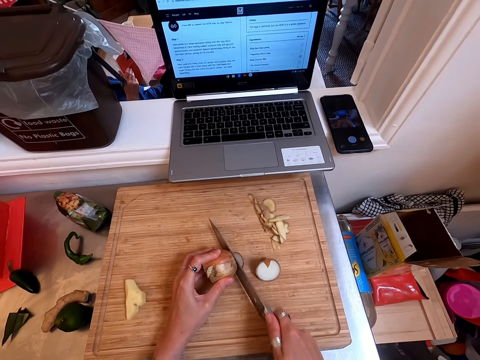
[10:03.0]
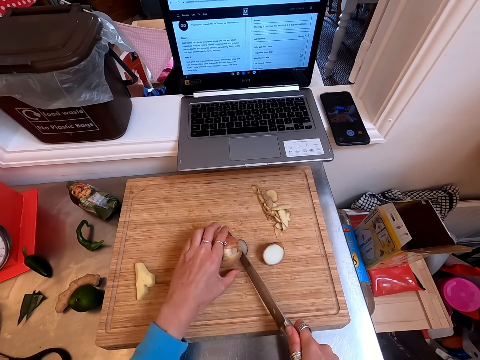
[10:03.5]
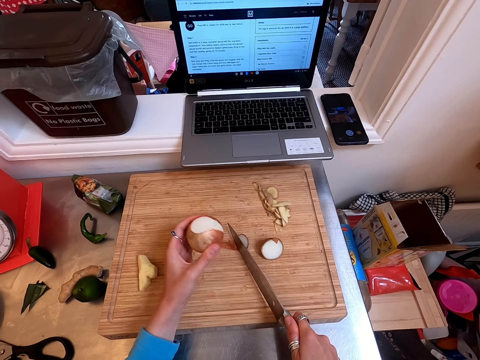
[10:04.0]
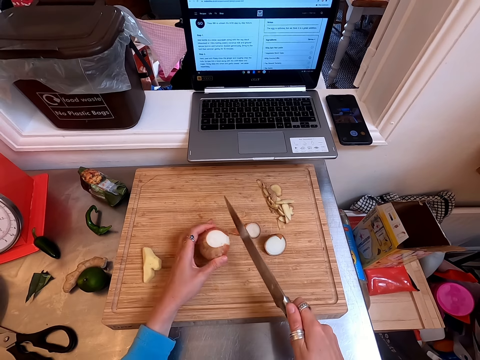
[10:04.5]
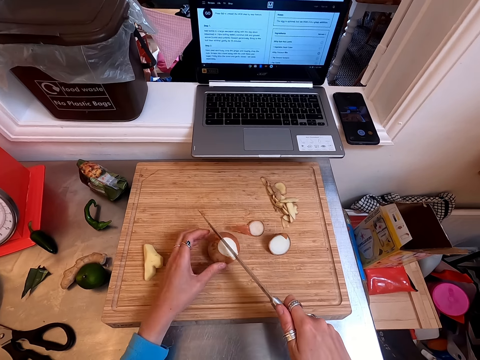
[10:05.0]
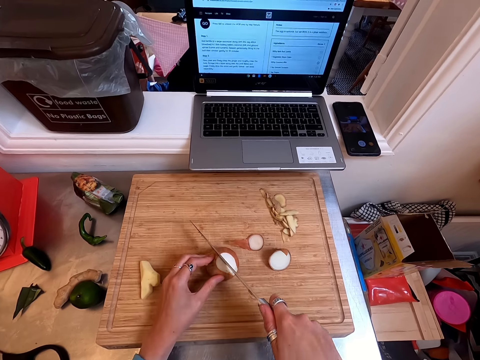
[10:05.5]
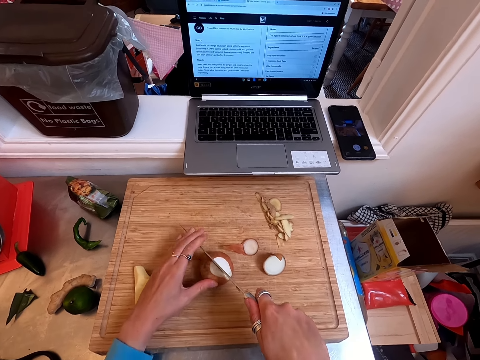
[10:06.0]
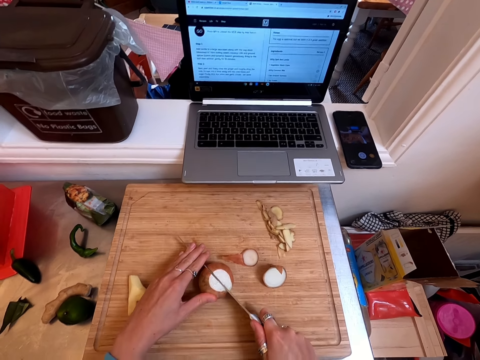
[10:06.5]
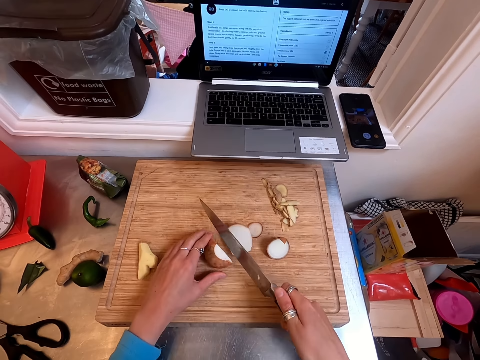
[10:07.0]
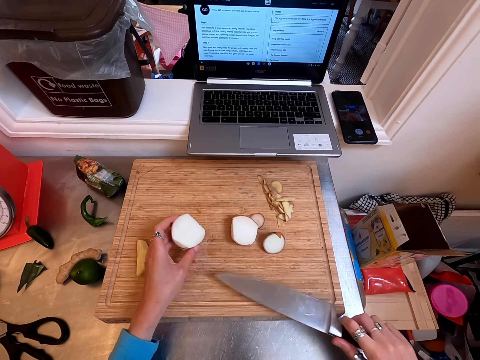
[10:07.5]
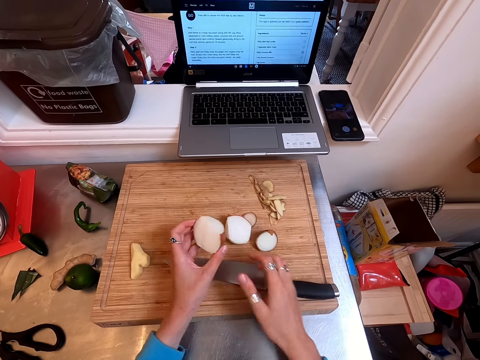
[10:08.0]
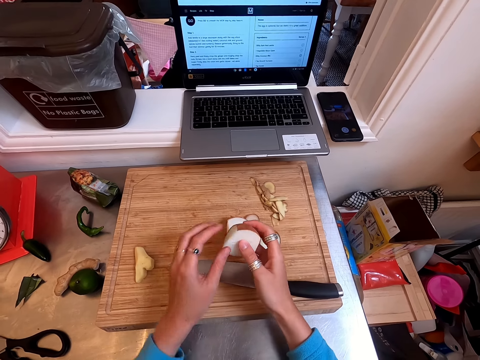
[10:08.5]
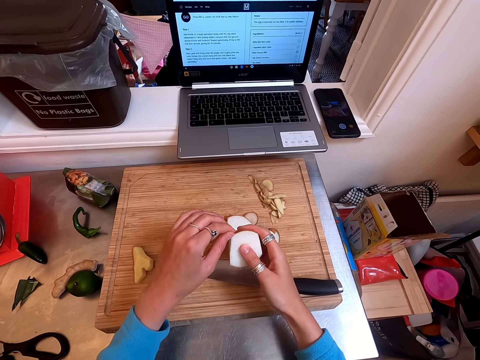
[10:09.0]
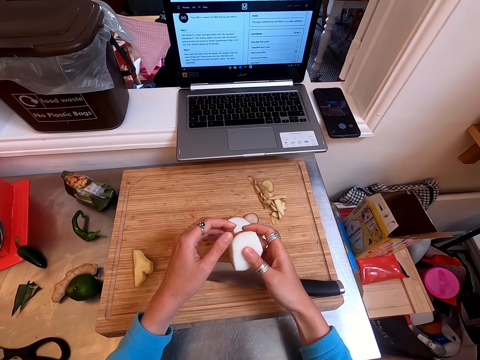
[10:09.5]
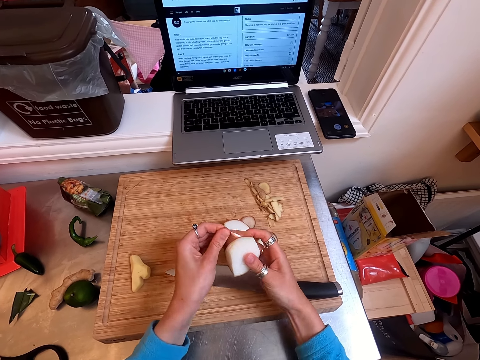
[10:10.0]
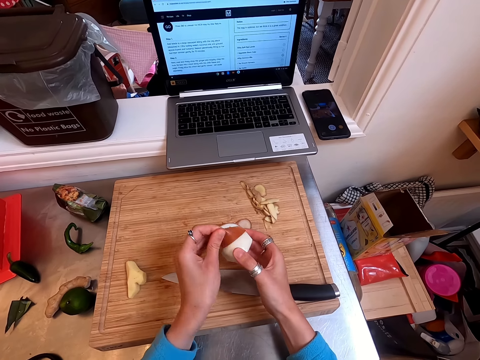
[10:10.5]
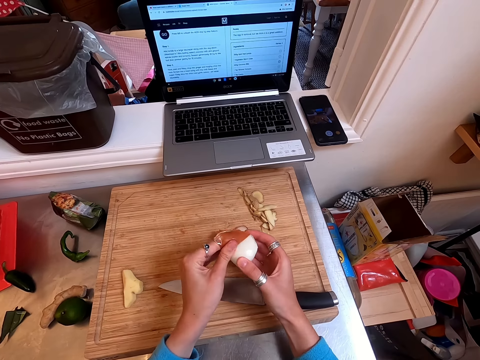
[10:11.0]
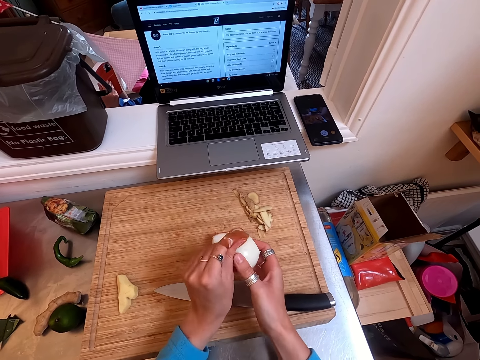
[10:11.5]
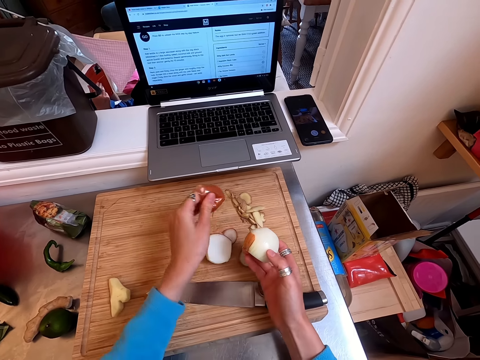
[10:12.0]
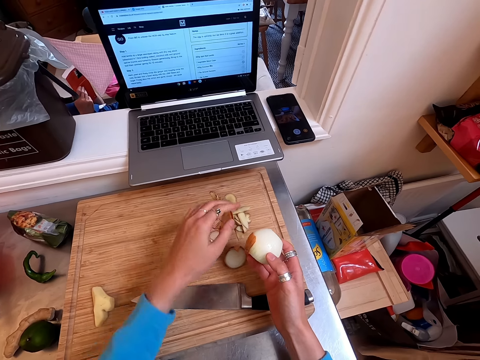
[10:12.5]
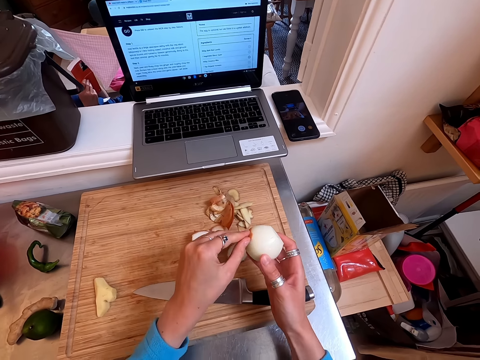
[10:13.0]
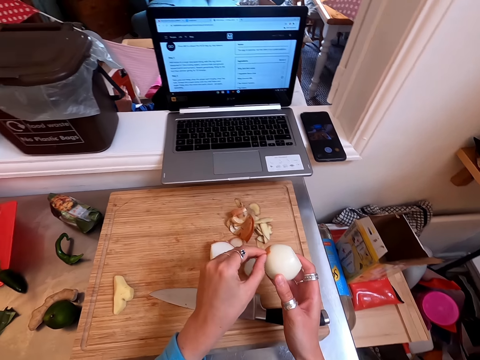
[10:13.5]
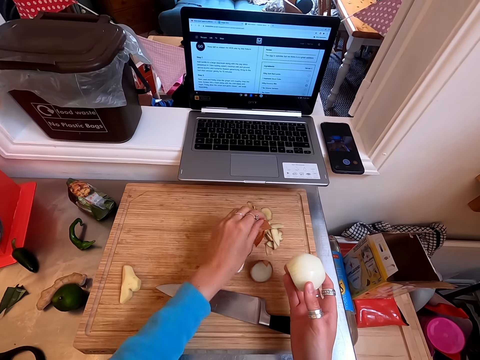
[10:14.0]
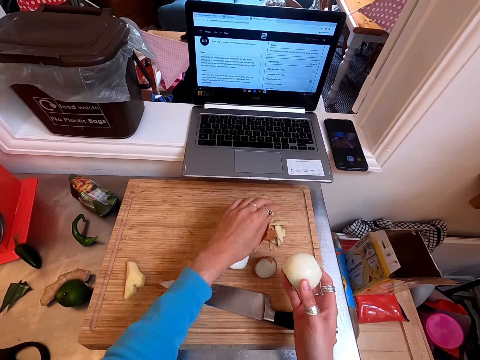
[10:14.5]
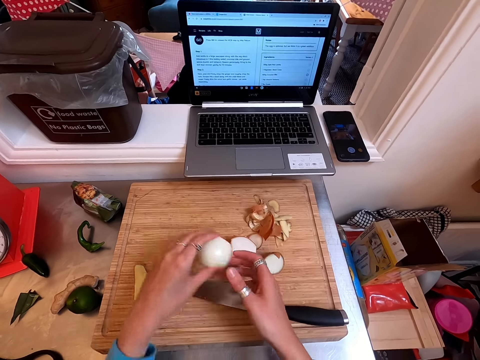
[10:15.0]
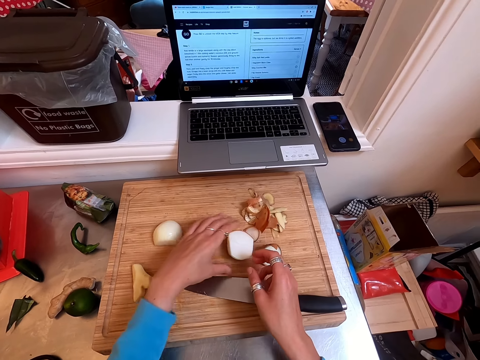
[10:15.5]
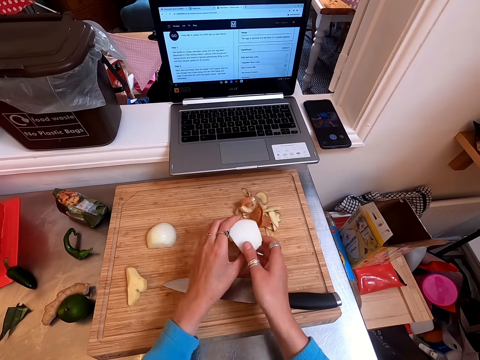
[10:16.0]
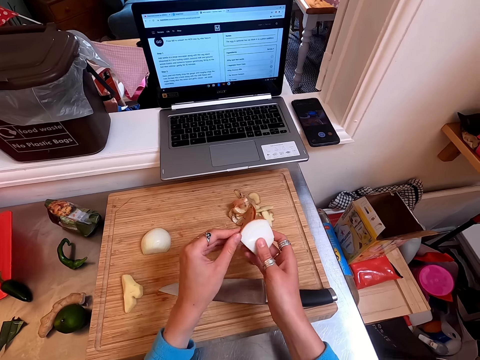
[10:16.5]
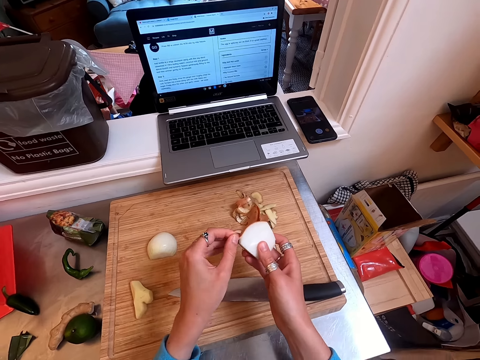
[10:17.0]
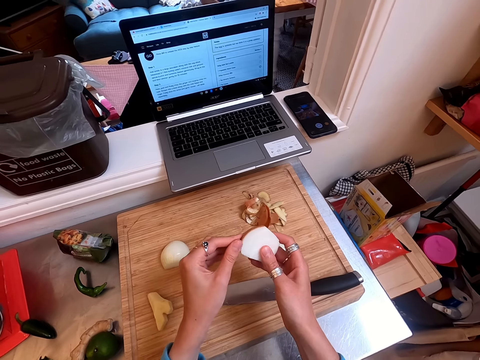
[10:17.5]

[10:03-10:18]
The camera wearer chops off the onion ends. They peel the outer part of the onion. They cut the onion into two halves. They place the knife on a chopping board. They peel the onion with hands.

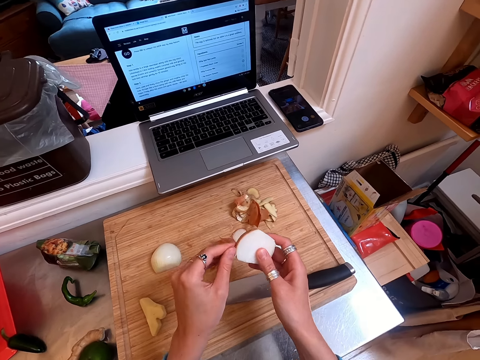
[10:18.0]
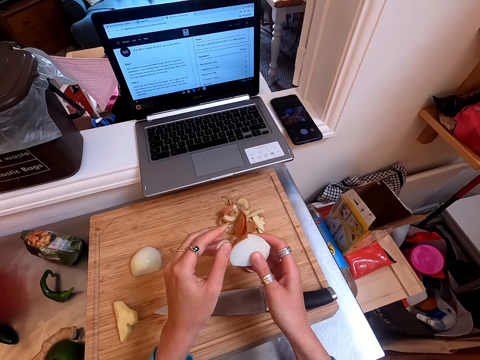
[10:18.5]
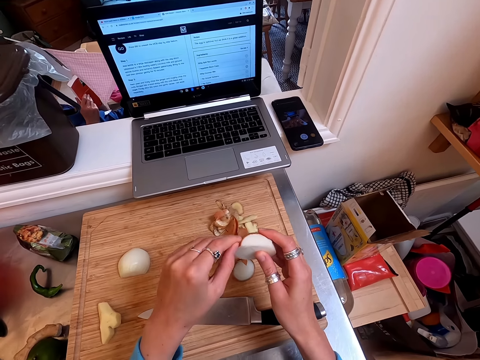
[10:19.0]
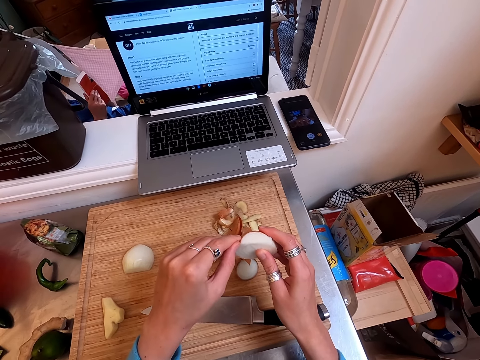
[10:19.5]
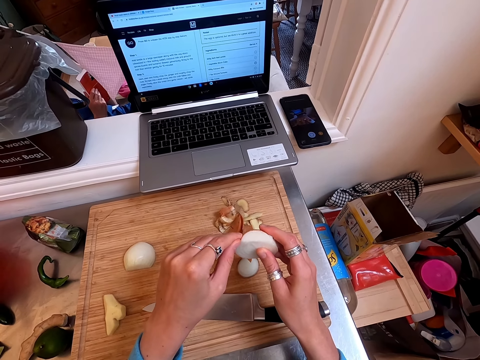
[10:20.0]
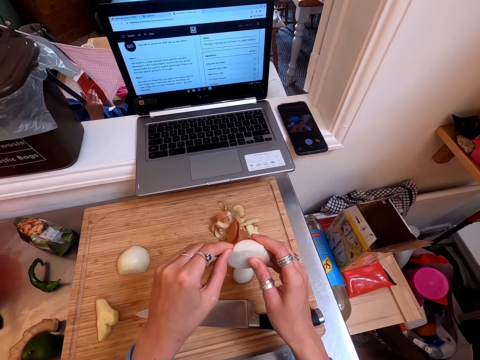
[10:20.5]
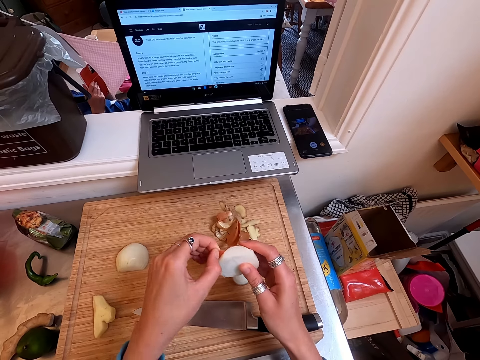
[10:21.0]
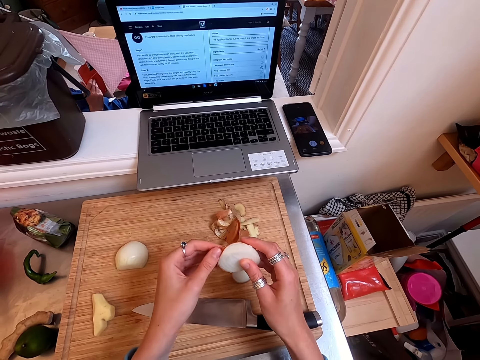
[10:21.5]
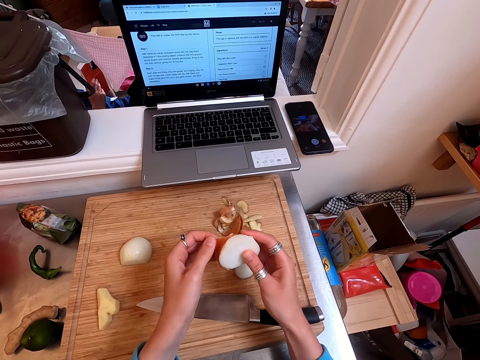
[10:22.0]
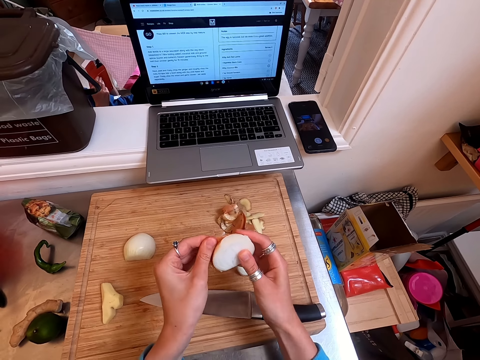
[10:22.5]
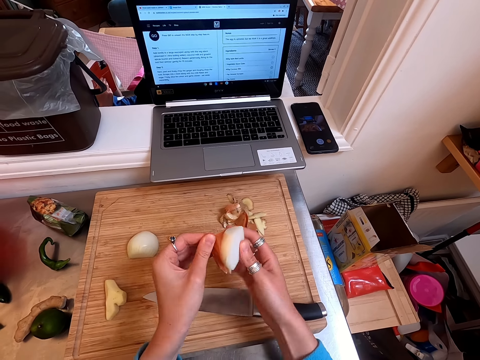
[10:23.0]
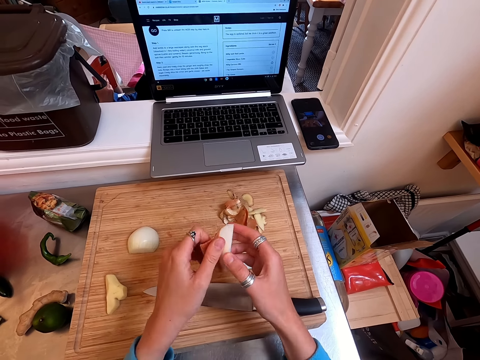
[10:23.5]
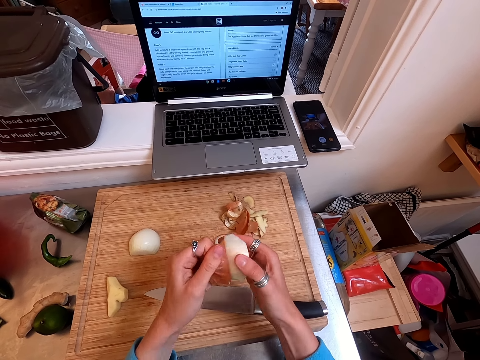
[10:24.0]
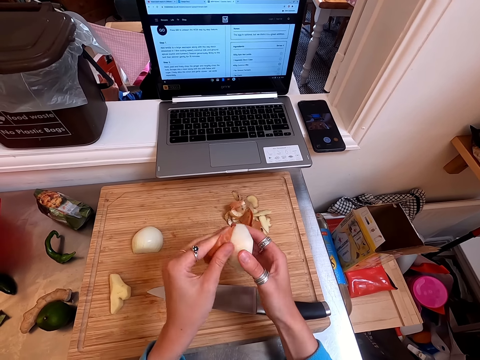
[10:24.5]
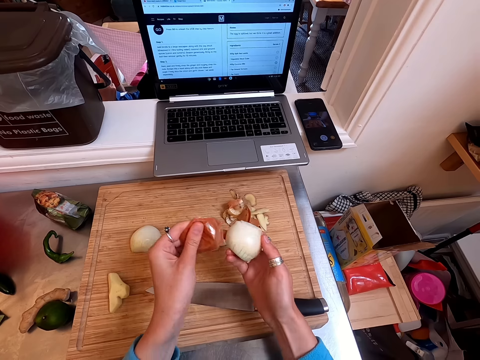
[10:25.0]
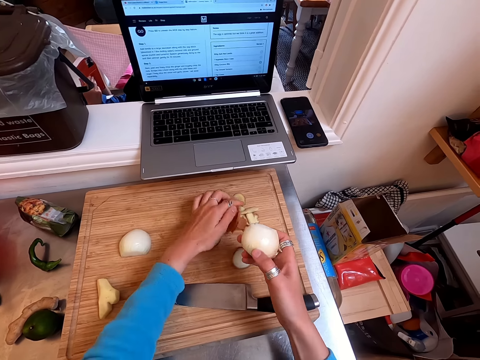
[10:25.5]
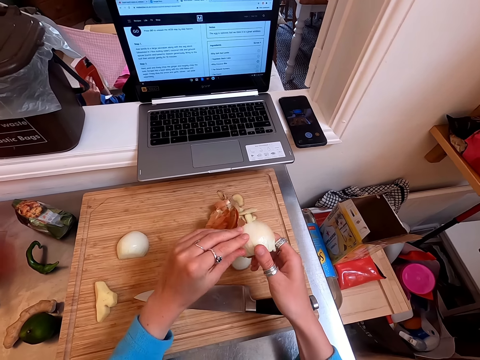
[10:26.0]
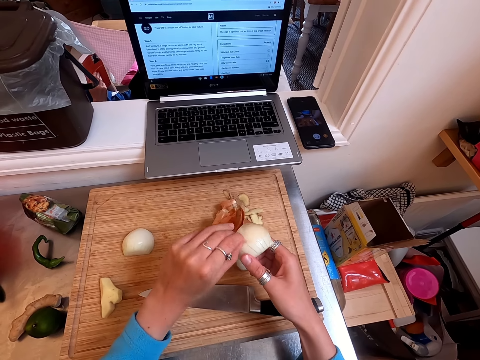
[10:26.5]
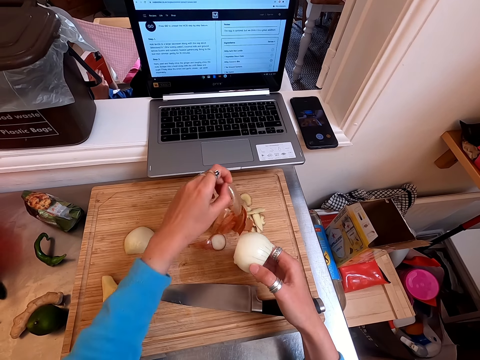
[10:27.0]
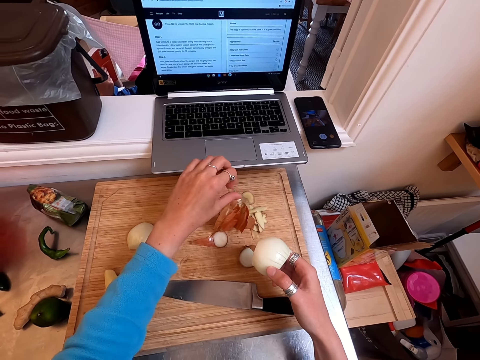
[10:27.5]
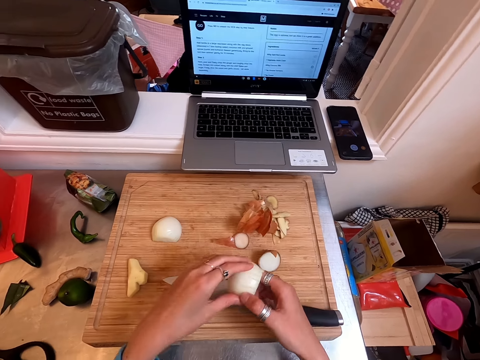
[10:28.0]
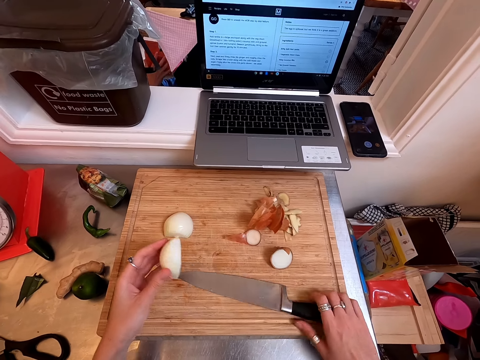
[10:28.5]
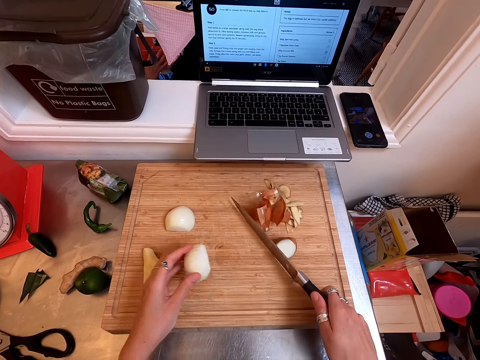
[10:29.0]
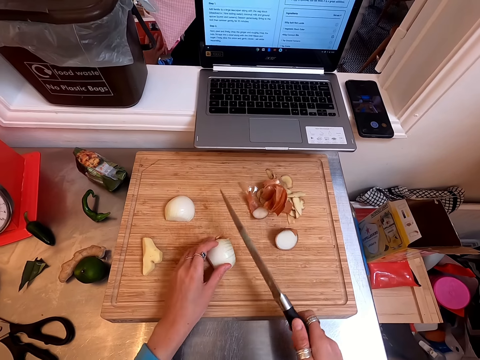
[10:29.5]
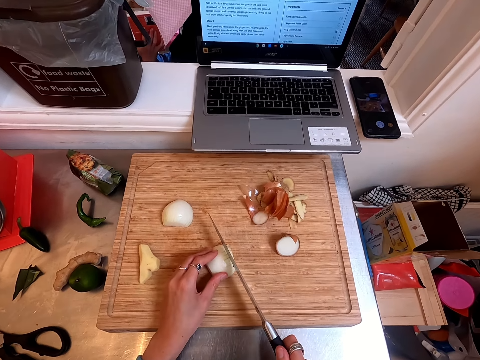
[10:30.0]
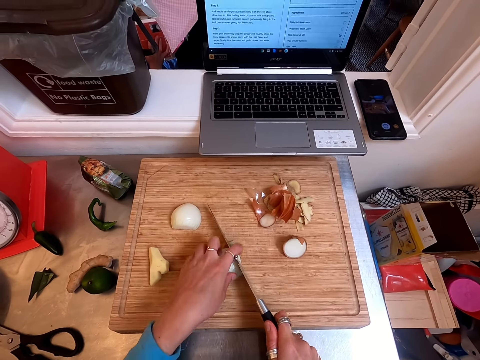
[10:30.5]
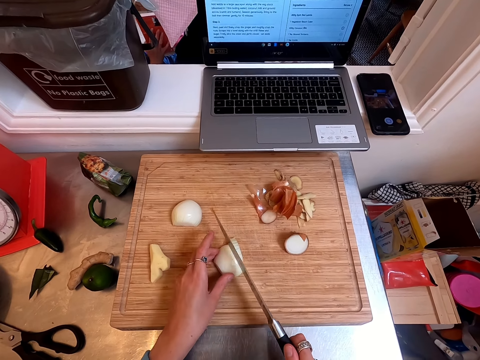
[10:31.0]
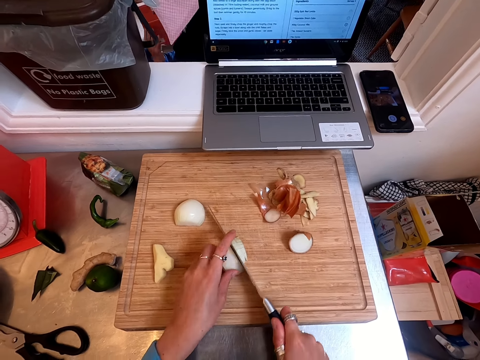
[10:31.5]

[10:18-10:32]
The camera wearer peels off the onion scale leaves.
